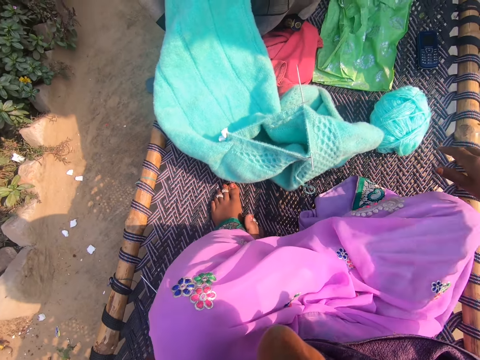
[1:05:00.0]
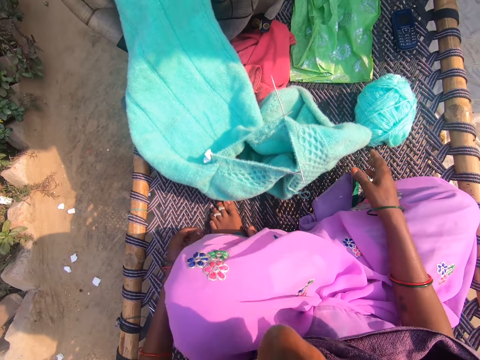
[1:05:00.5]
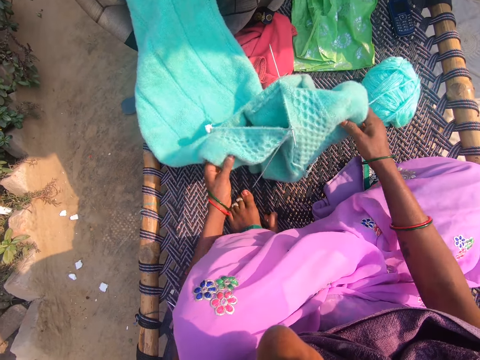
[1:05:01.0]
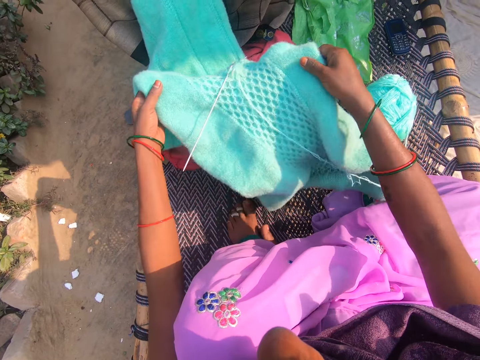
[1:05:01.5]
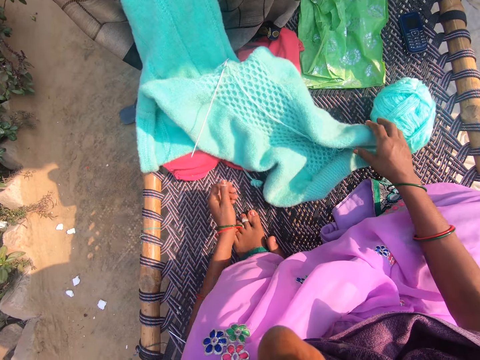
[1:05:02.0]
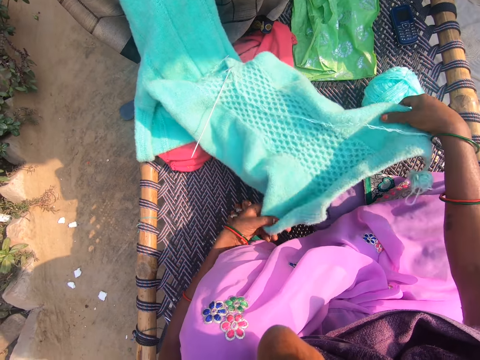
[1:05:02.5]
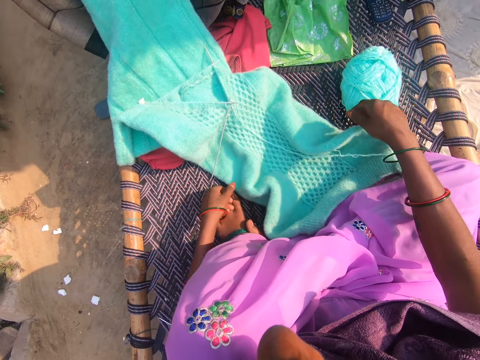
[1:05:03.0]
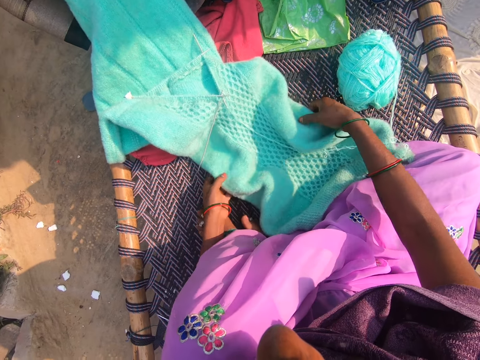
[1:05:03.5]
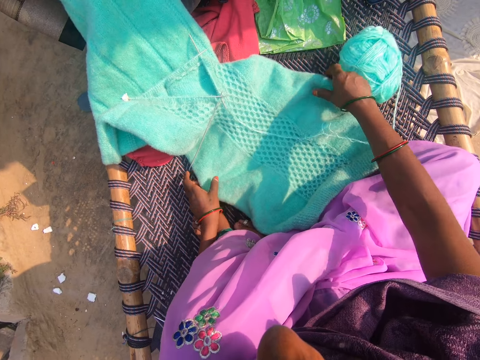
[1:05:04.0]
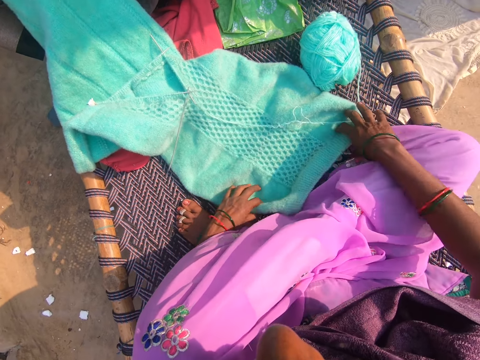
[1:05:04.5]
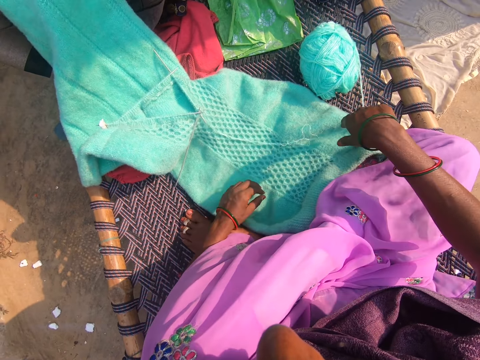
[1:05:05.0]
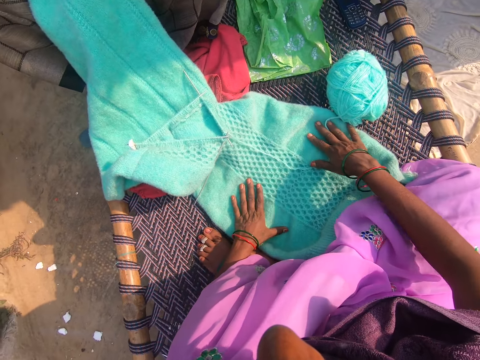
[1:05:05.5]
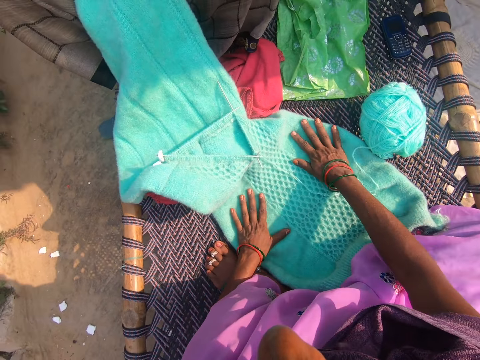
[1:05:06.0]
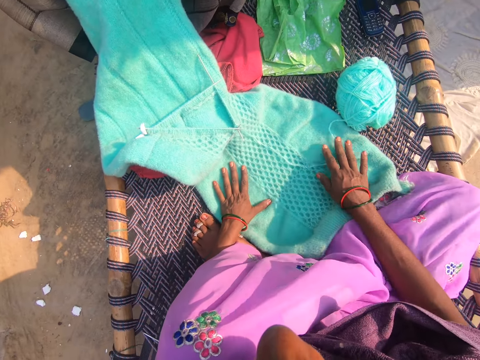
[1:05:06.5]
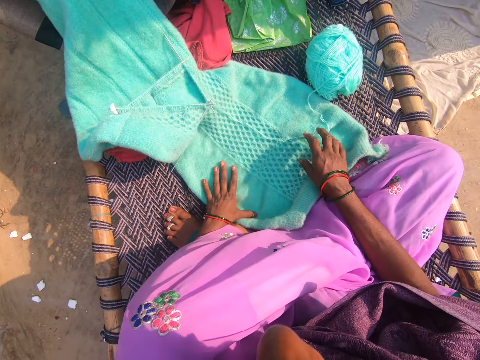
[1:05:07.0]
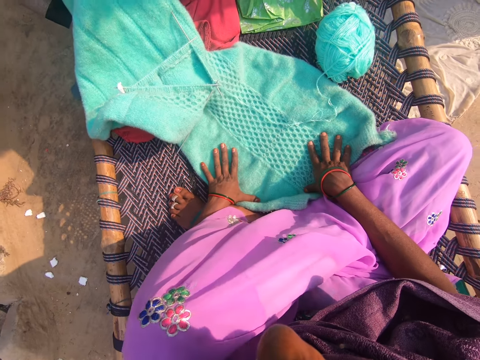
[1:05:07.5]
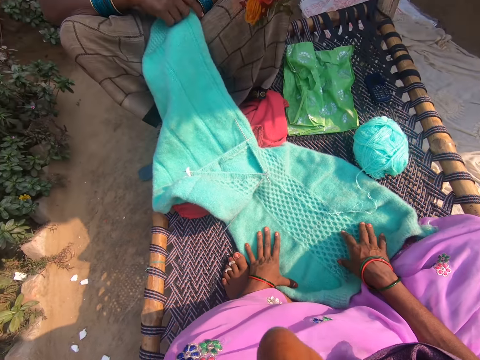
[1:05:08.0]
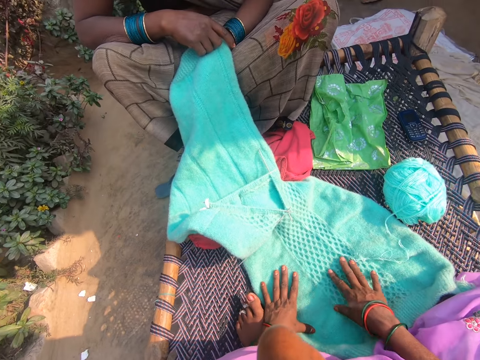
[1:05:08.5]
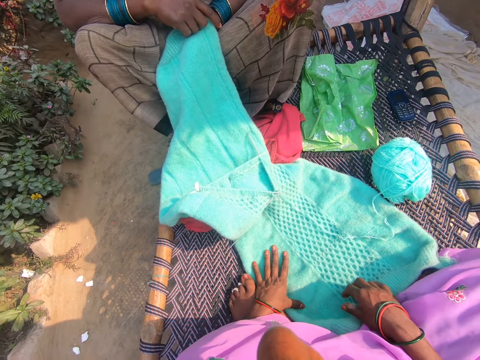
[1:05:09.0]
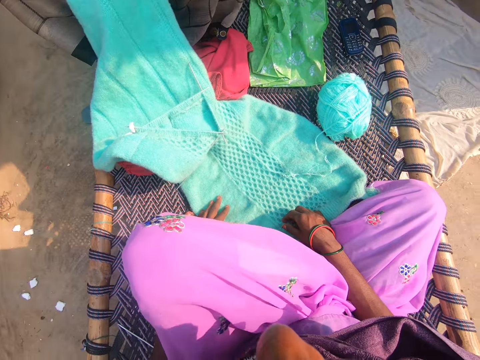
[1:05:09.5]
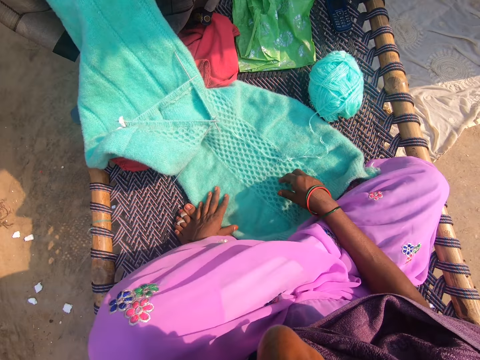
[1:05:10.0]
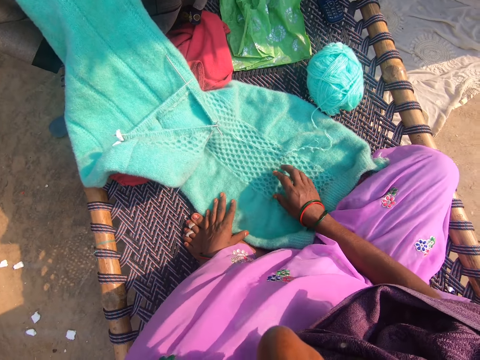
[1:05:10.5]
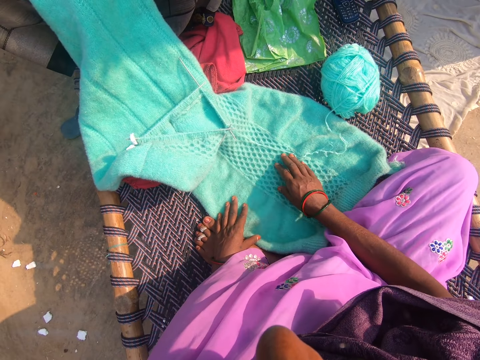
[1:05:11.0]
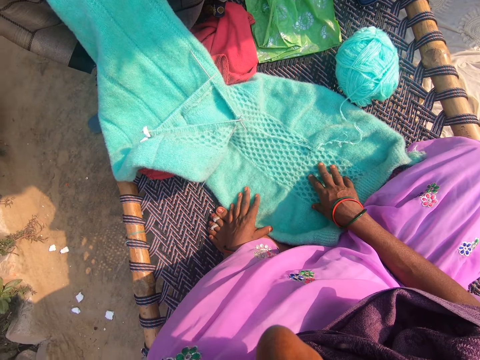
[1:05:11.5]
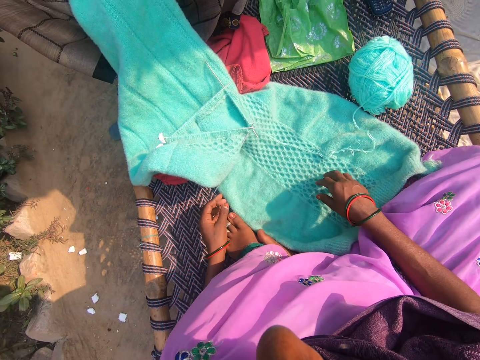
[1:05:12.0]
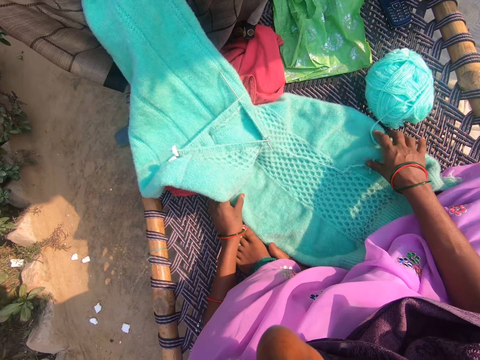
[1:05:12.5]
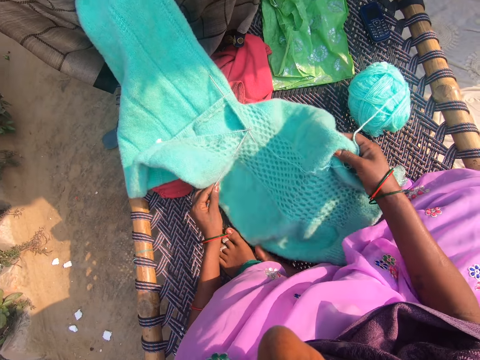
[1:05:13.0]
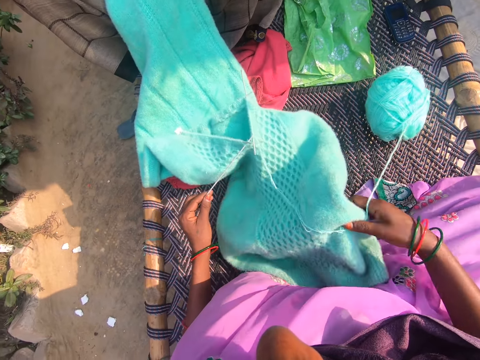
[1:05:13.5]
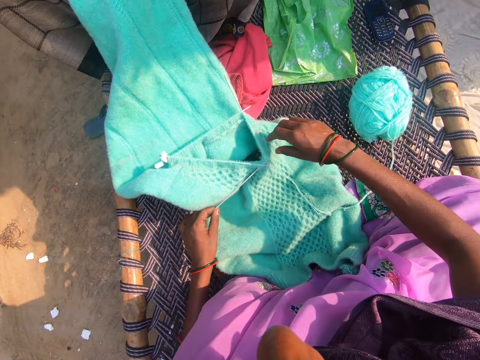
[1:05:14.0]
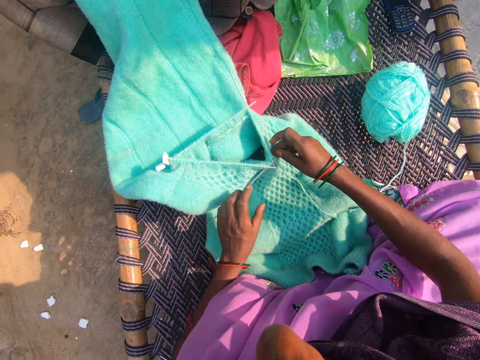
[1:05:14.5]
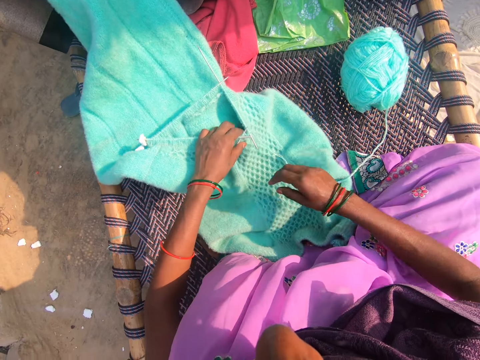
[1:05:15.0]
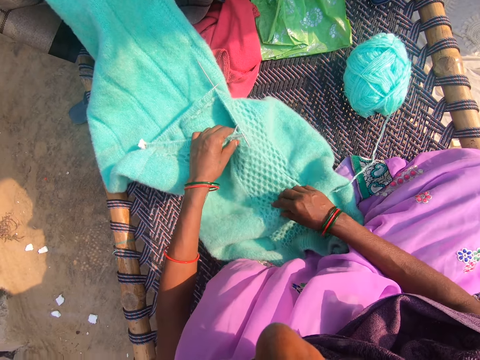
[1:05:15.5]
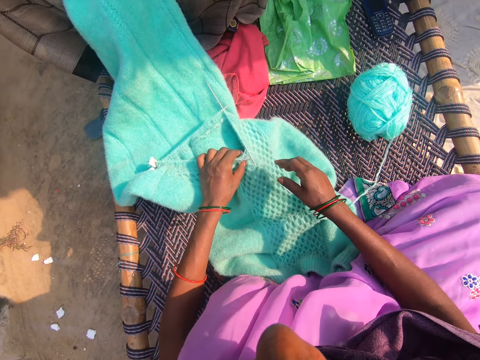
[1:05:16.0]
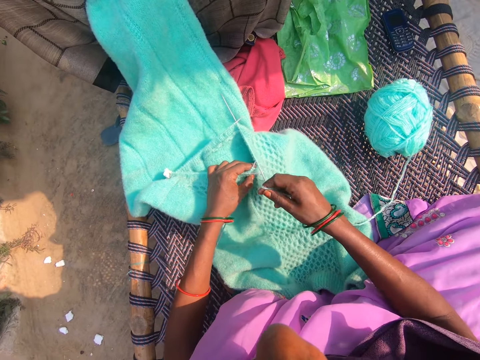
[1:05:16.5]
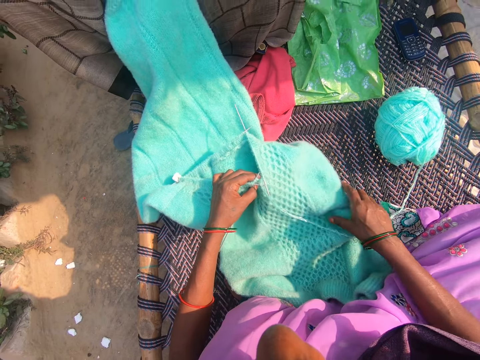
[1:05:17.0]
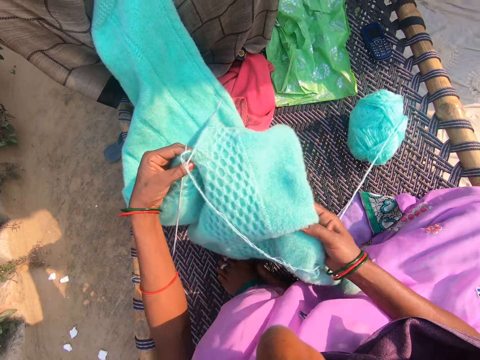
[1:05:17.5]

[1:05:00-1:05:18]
The camera wearer adjusts the yarn or fabric with both hands on the woven bench. The woman holds a part of the yarn with both hands. The camera wearer looks at the fabric. They hold the fabric.
